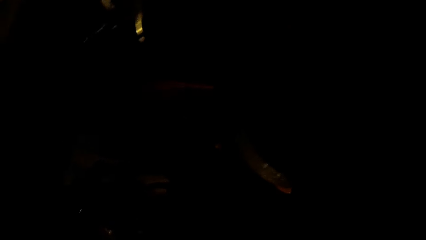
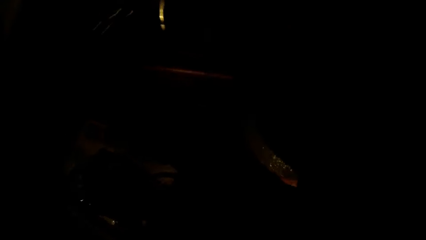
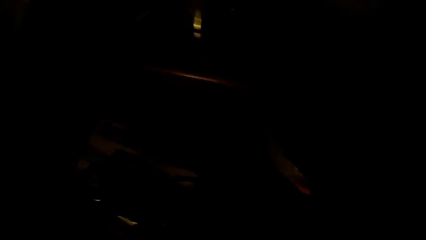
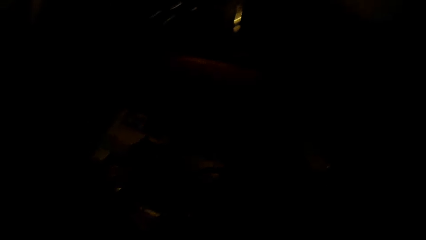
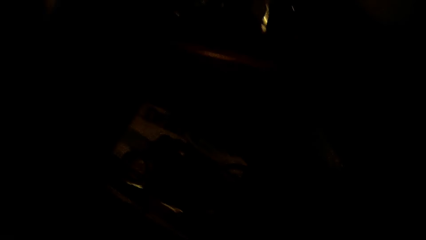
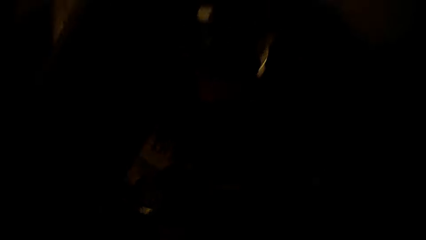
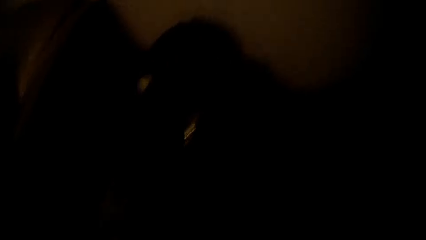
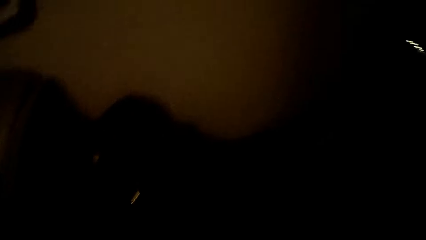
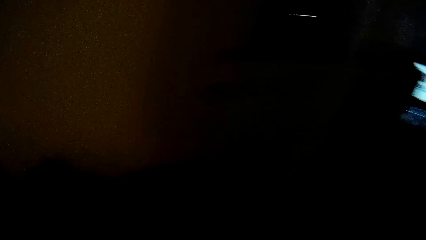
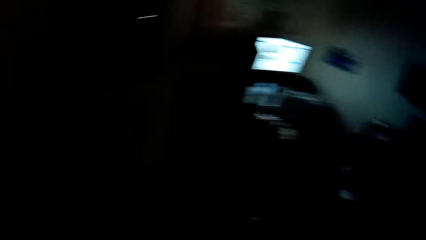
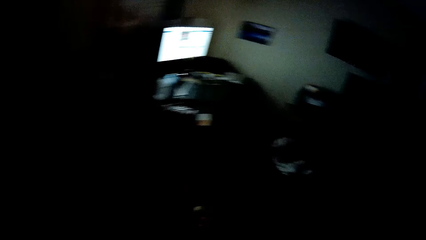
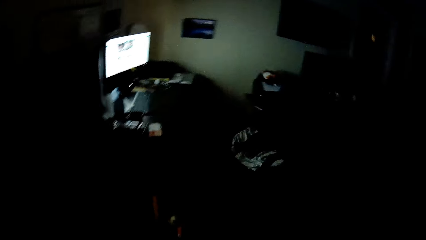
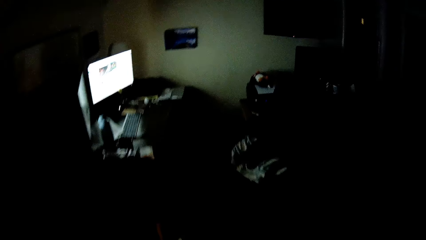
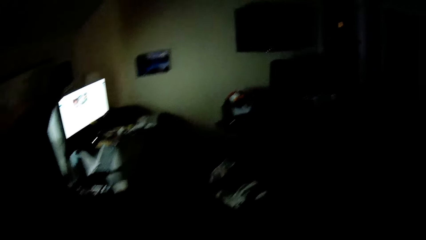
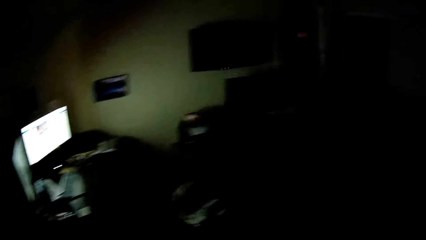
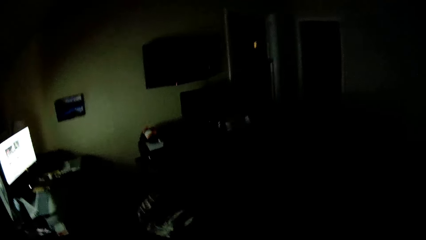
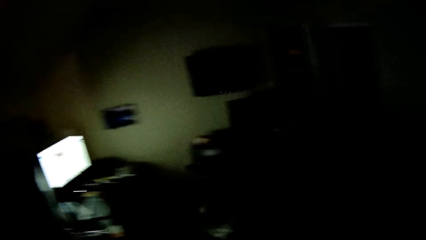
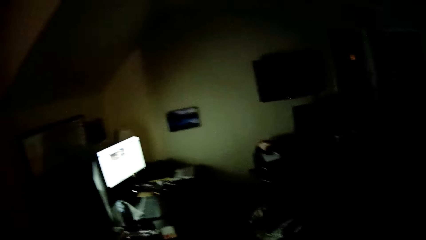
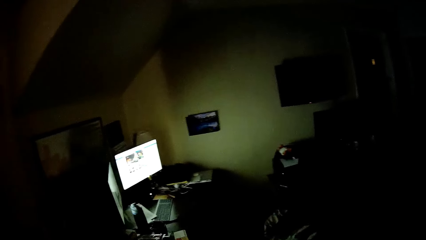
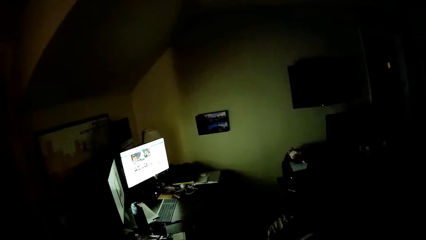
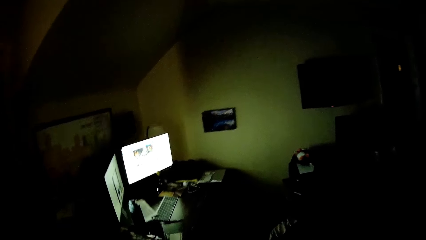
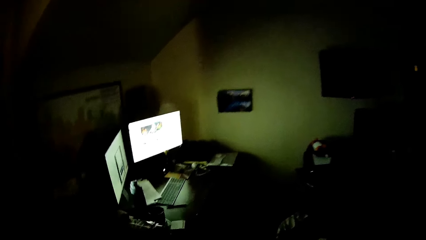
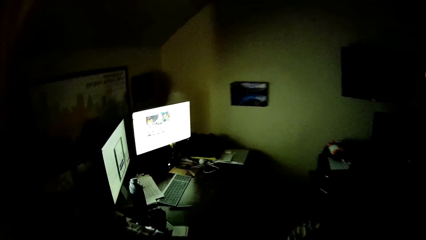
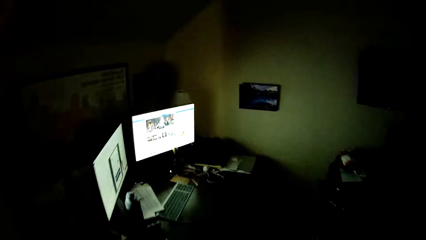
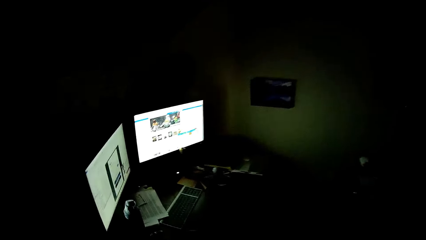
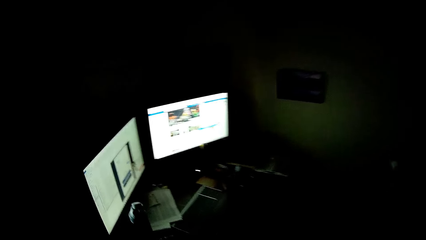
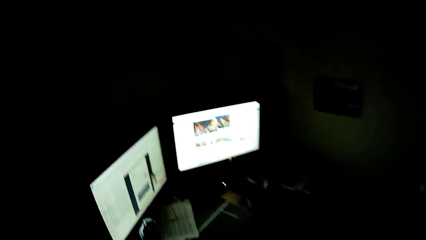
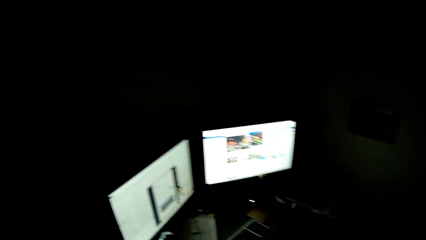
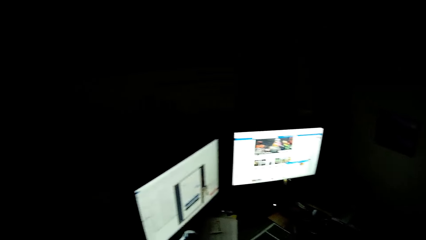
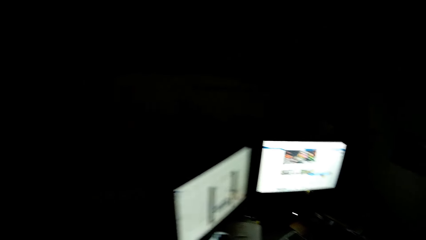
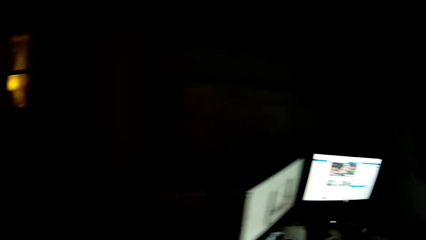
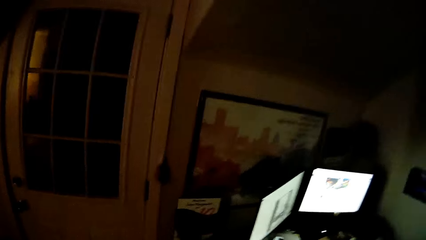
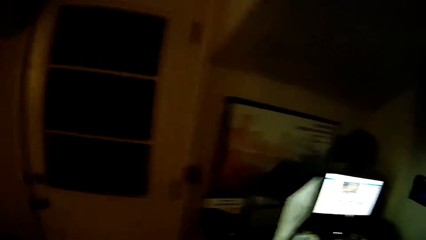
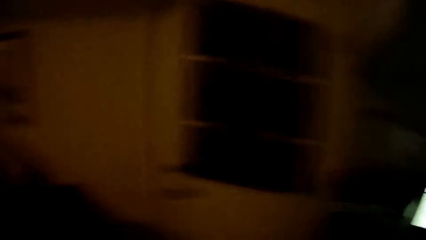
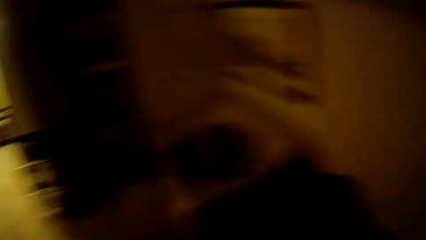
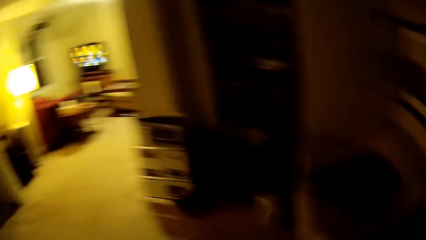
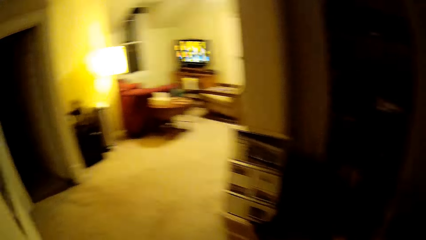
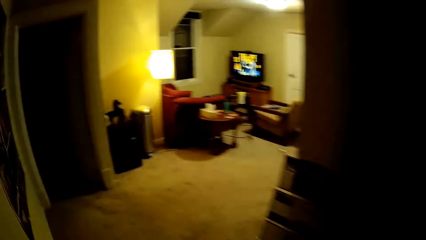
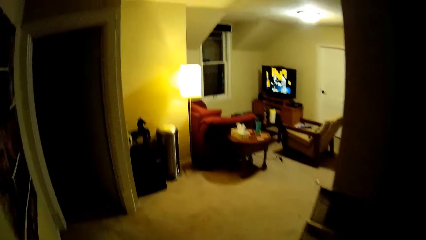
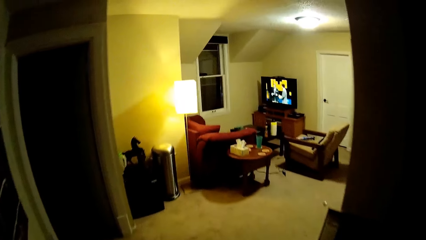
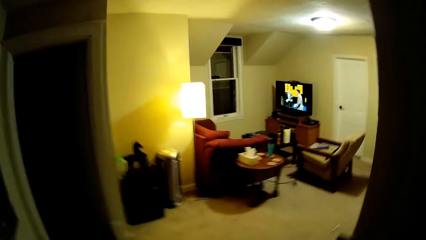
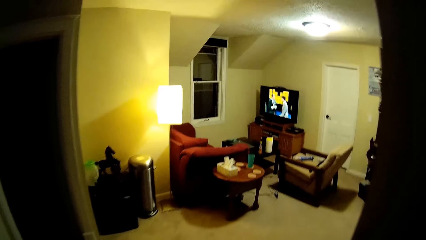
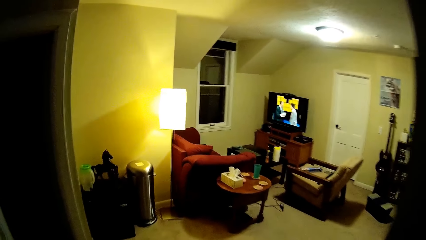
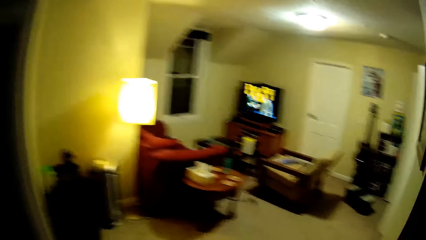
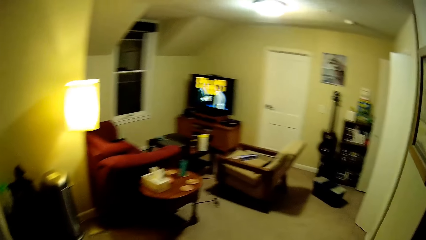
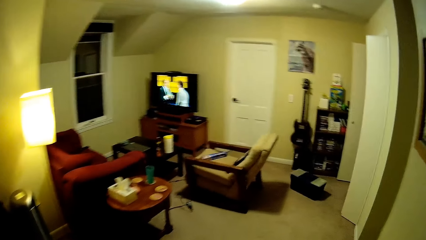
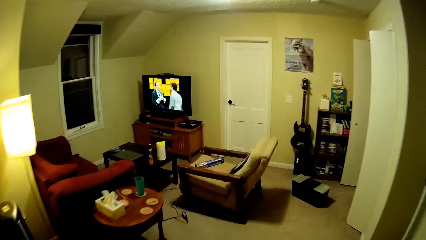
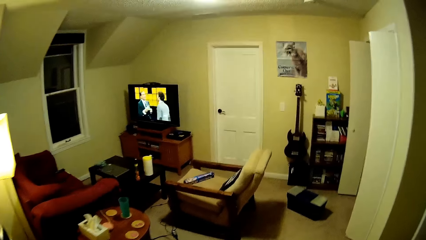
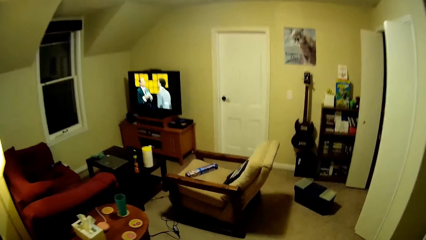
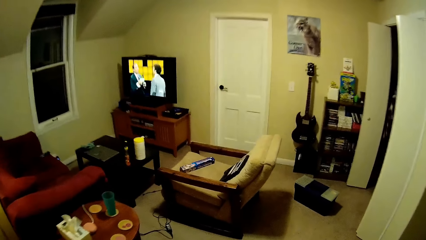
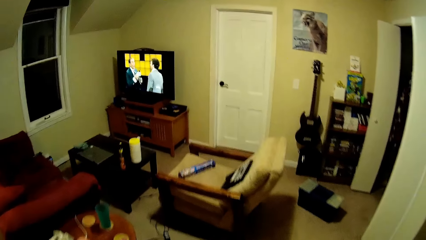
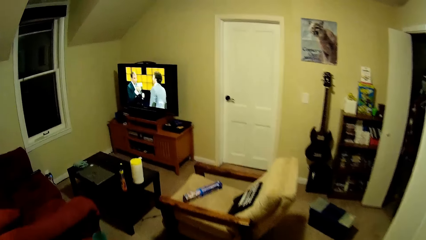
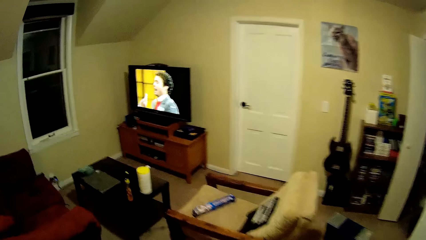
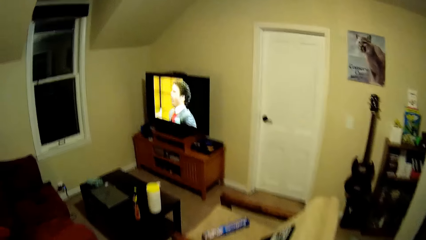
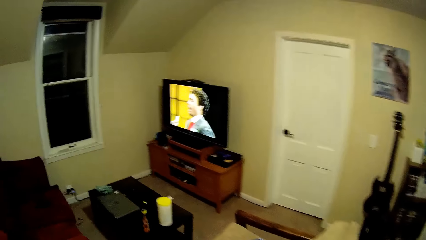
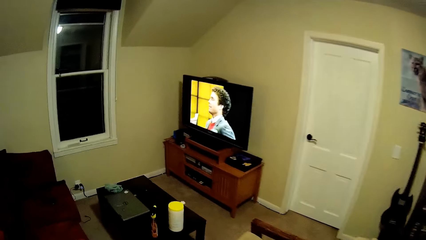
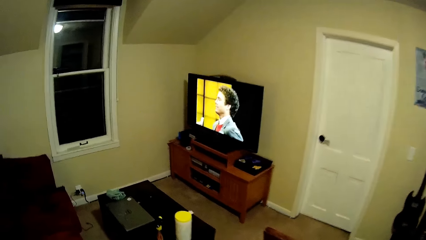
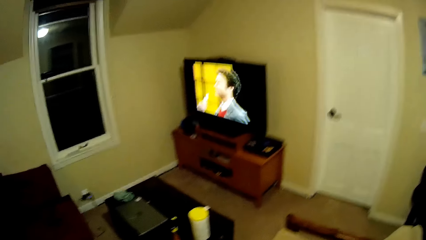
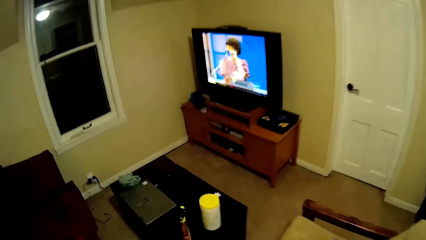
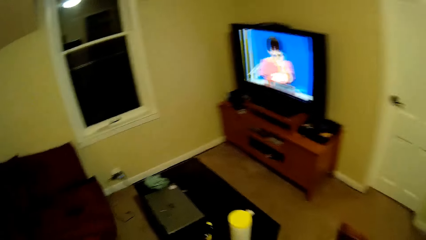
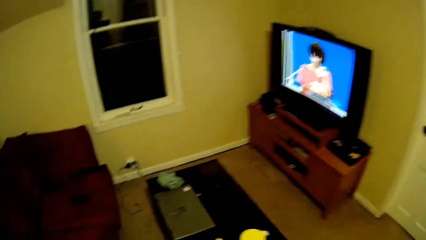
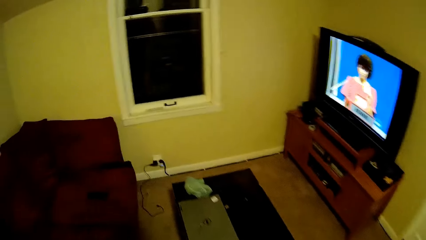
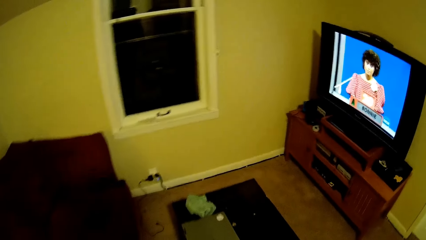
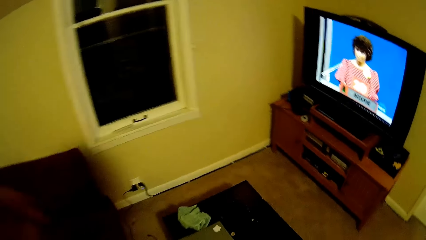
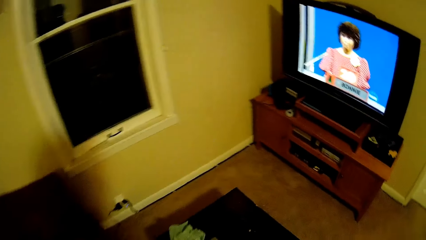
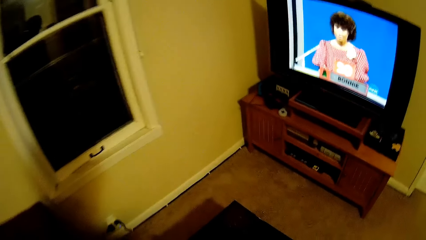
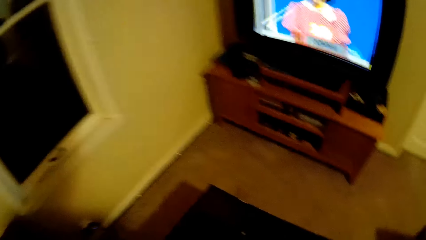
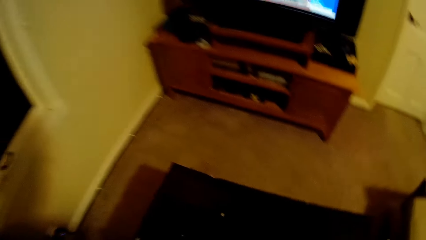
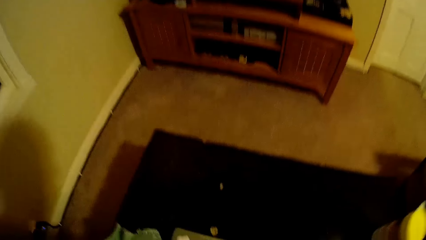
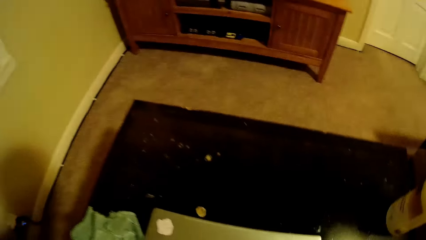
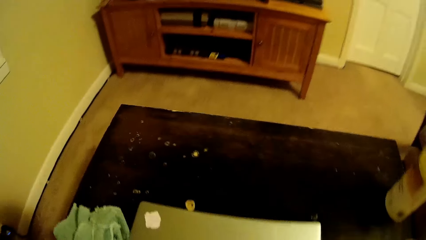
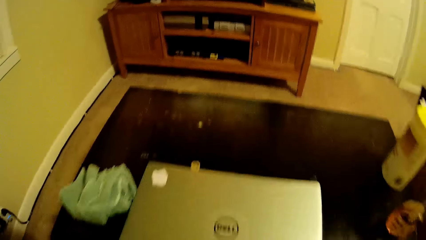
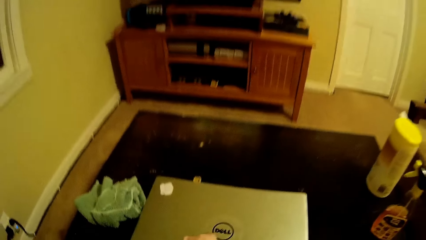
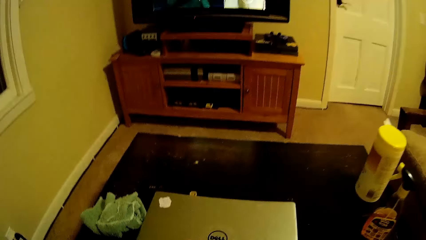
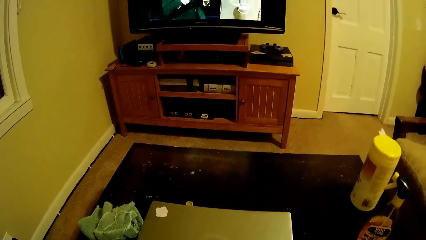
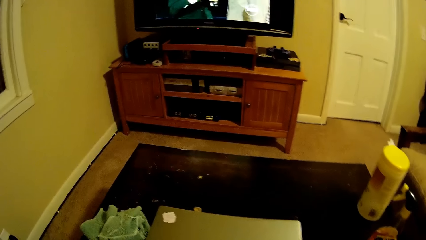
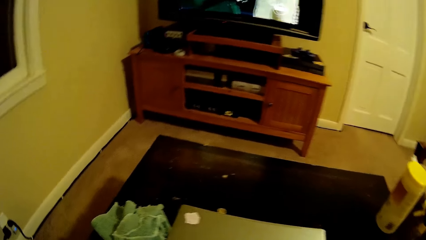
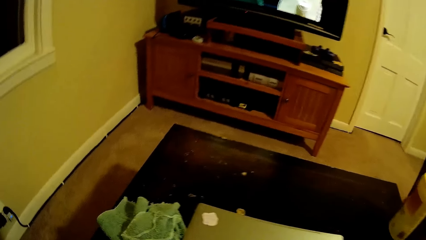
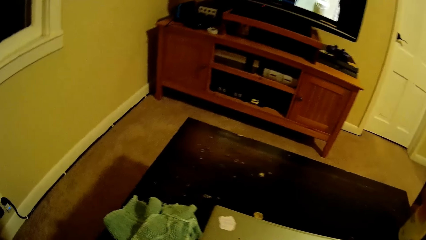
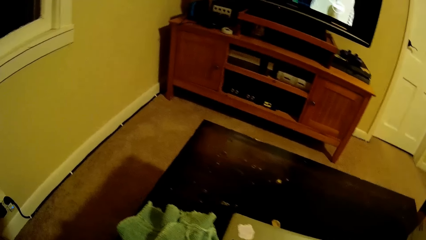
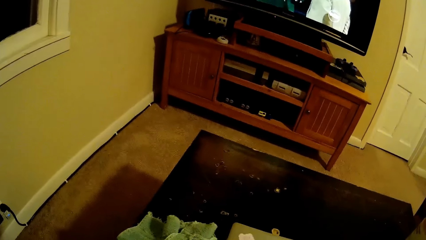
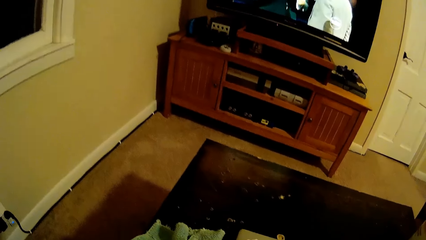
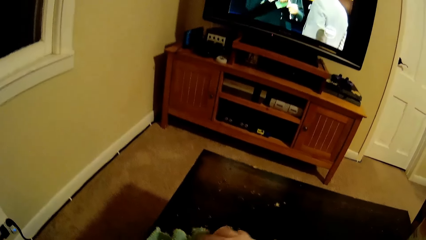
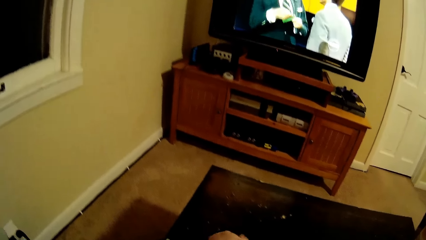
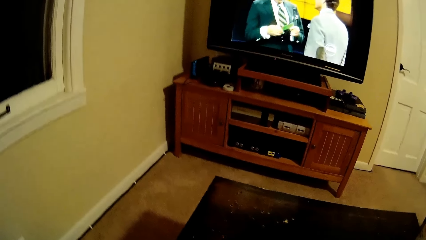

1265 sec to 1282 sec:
The camera wearer searches inside a drawer. They look around. They look around again. They walk in the room. They sit on the chair.
